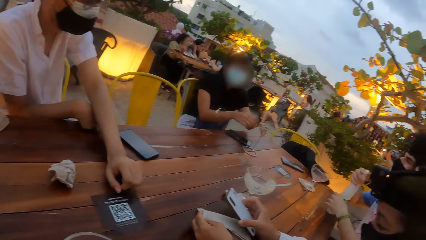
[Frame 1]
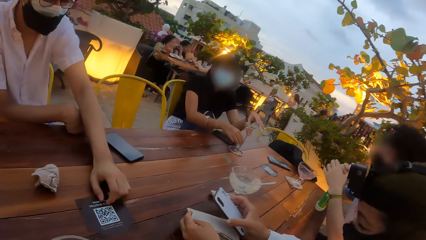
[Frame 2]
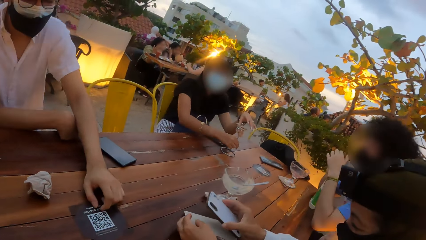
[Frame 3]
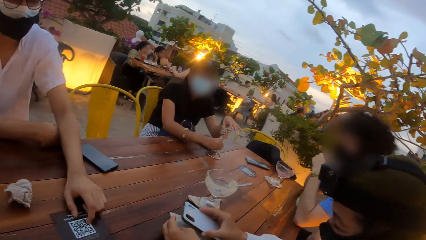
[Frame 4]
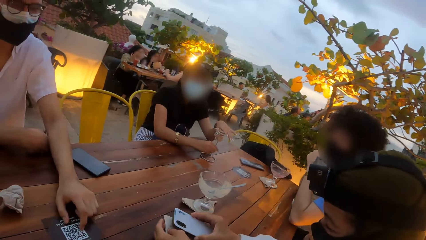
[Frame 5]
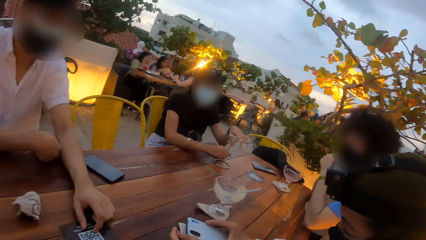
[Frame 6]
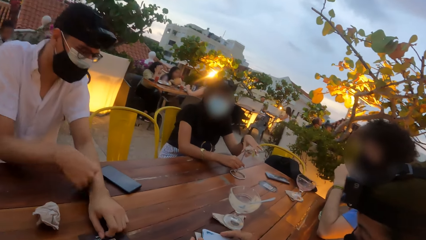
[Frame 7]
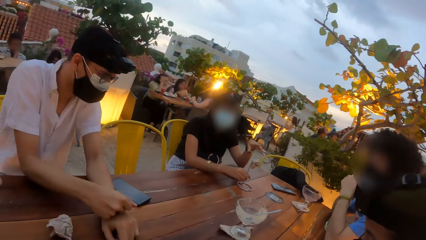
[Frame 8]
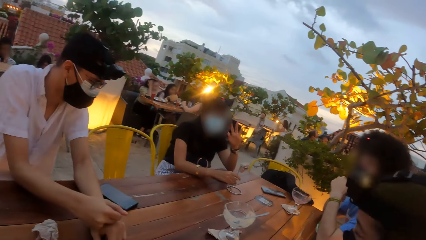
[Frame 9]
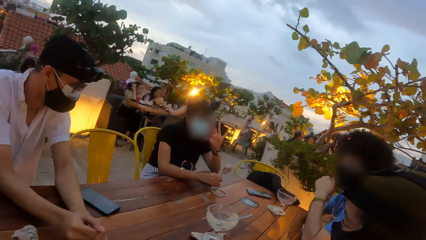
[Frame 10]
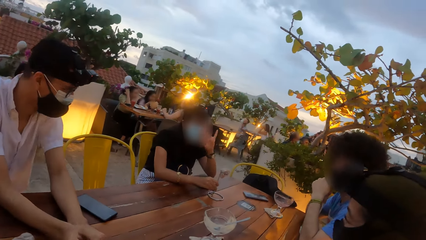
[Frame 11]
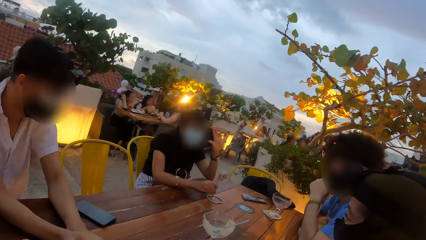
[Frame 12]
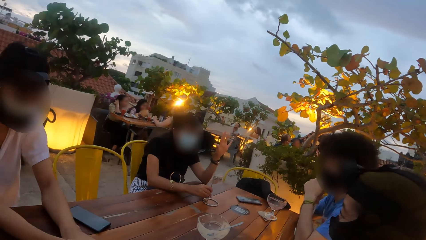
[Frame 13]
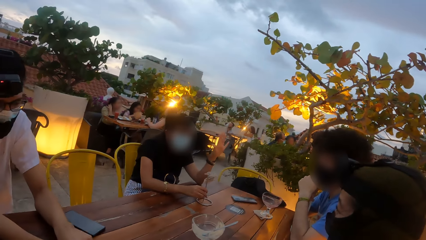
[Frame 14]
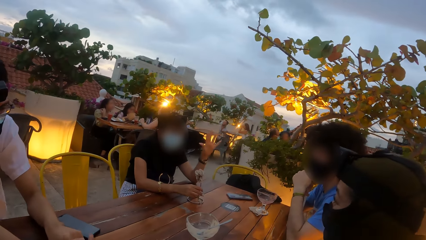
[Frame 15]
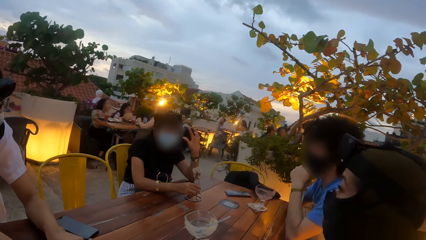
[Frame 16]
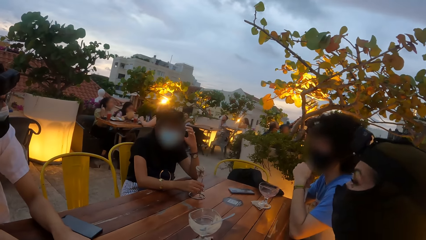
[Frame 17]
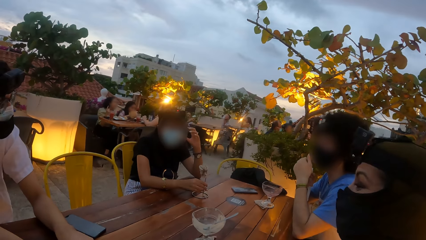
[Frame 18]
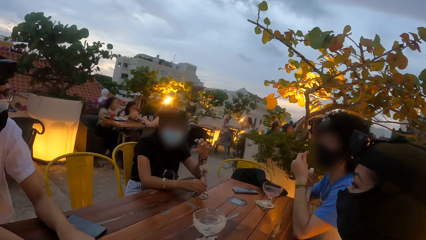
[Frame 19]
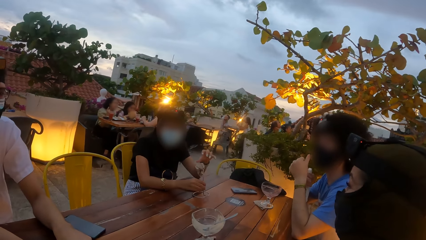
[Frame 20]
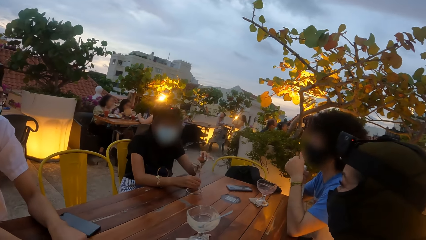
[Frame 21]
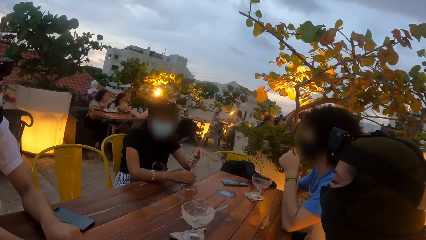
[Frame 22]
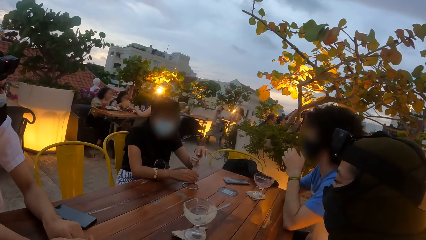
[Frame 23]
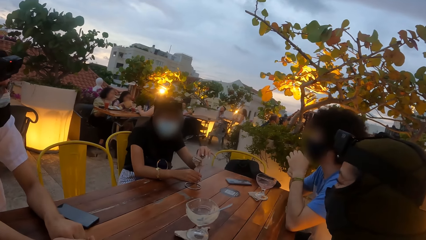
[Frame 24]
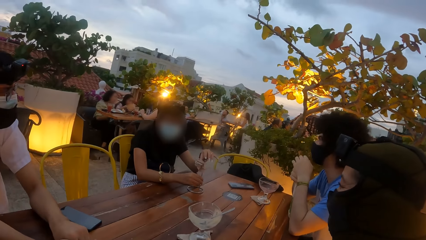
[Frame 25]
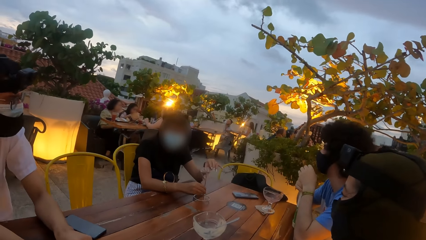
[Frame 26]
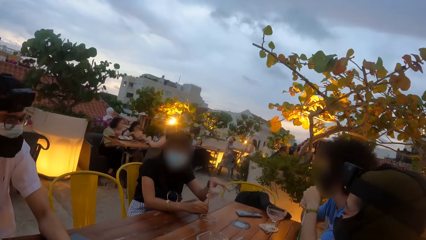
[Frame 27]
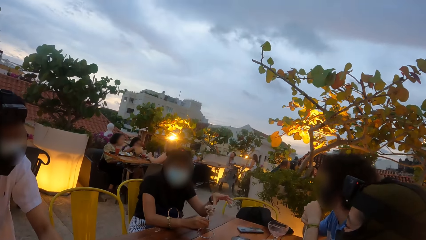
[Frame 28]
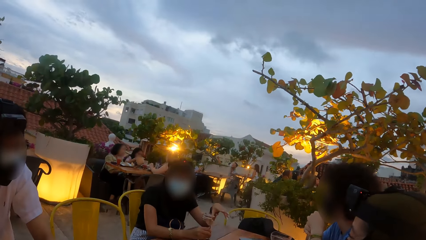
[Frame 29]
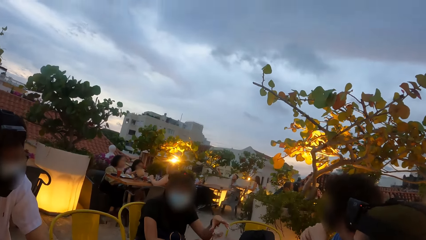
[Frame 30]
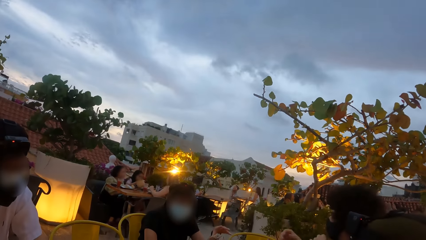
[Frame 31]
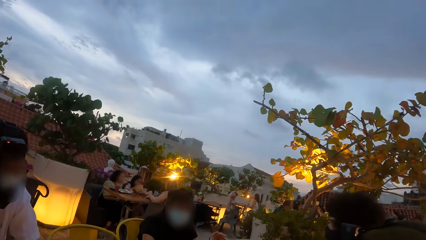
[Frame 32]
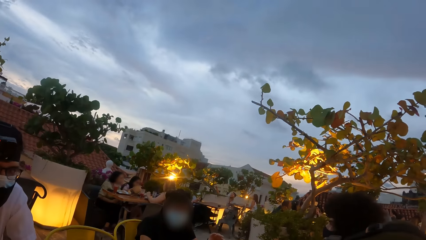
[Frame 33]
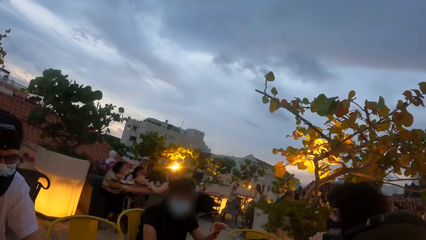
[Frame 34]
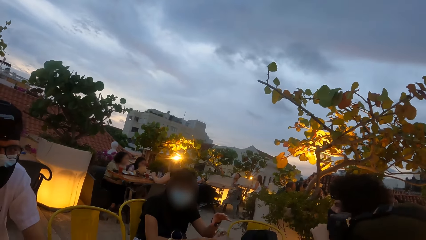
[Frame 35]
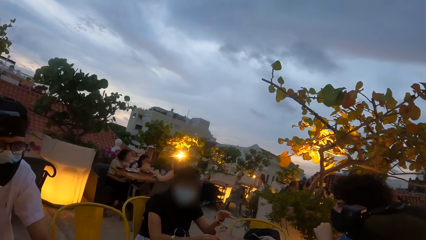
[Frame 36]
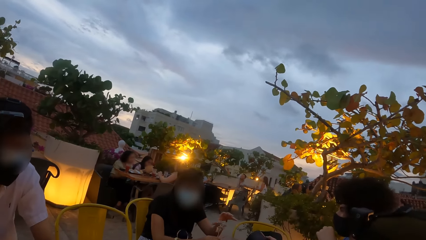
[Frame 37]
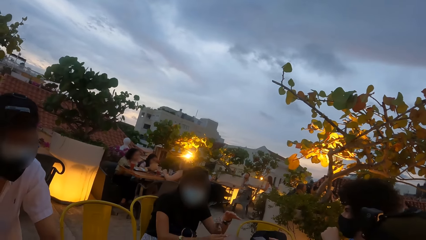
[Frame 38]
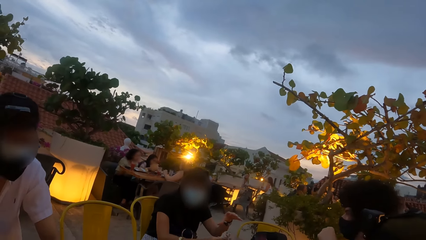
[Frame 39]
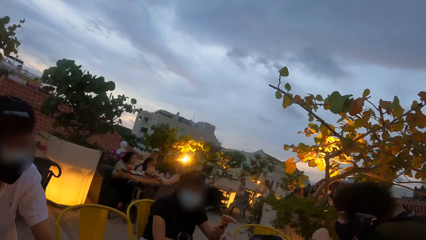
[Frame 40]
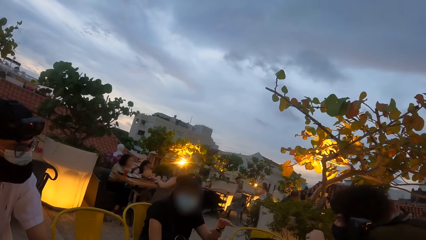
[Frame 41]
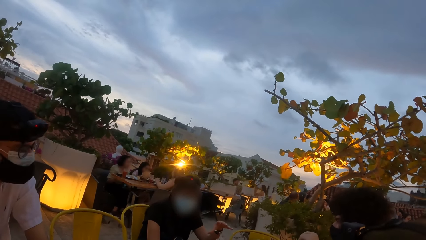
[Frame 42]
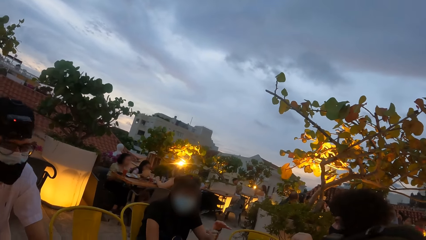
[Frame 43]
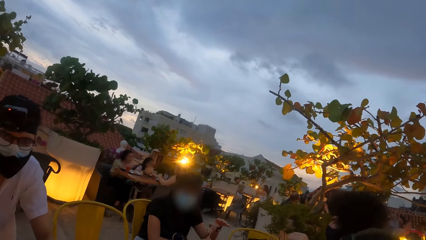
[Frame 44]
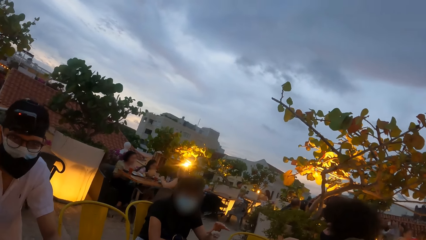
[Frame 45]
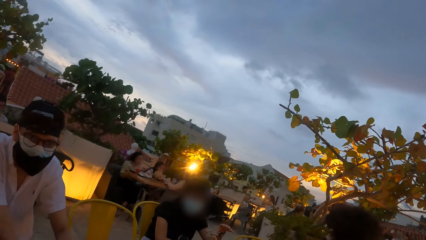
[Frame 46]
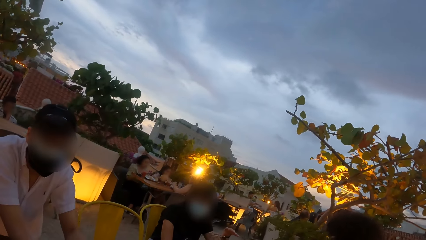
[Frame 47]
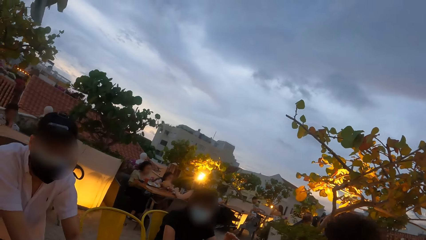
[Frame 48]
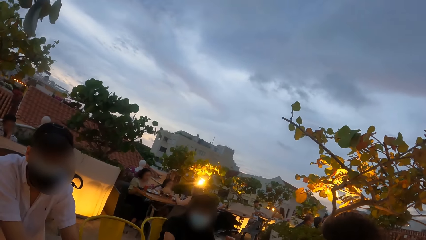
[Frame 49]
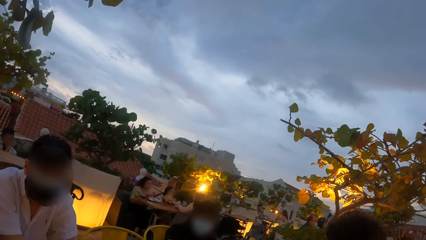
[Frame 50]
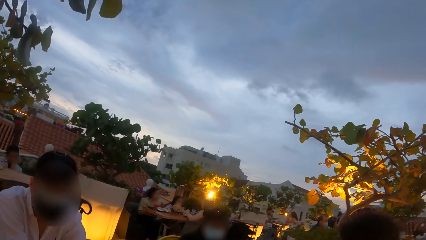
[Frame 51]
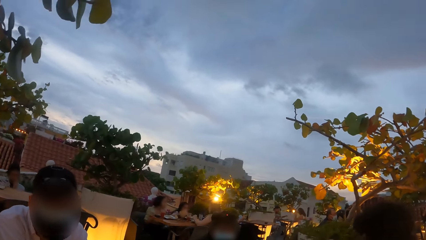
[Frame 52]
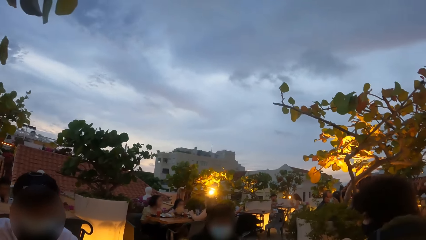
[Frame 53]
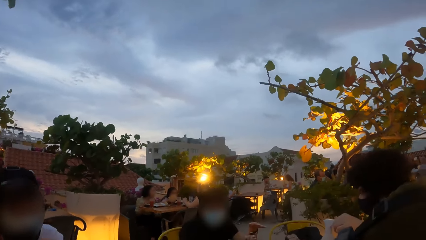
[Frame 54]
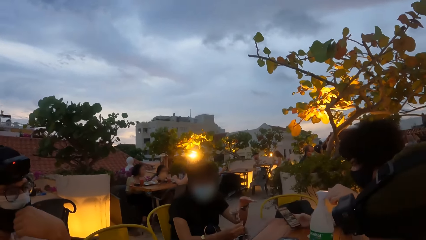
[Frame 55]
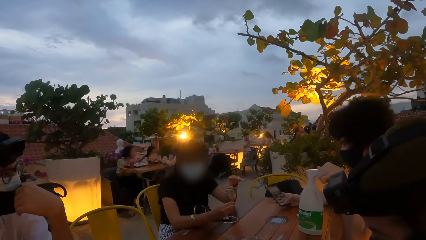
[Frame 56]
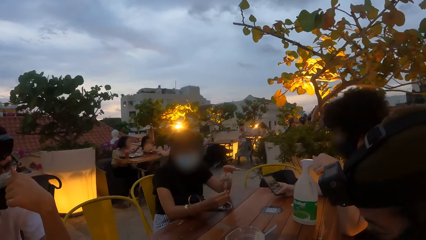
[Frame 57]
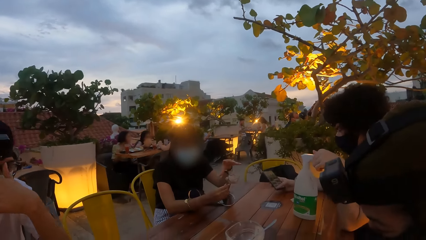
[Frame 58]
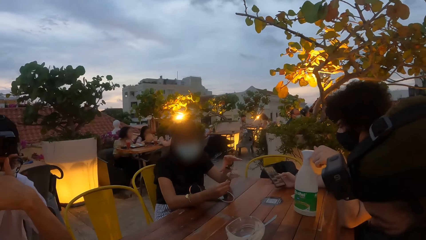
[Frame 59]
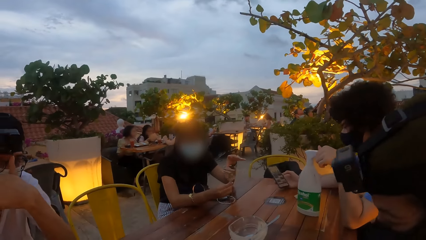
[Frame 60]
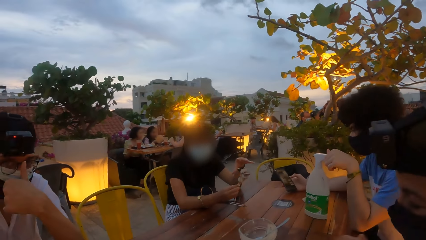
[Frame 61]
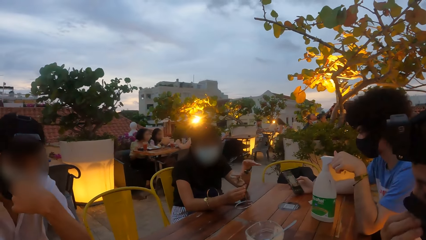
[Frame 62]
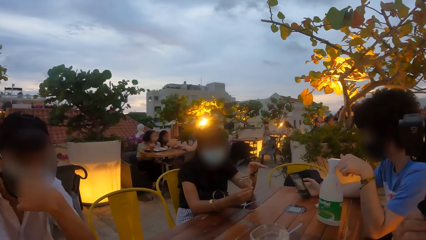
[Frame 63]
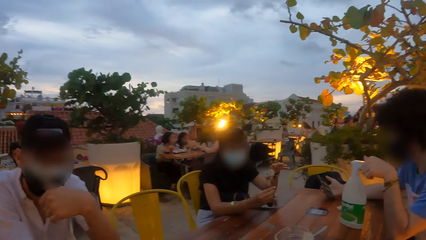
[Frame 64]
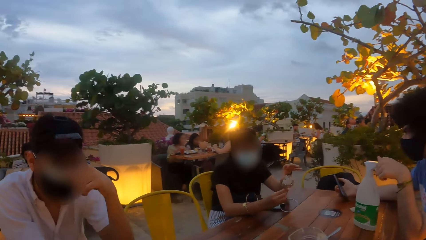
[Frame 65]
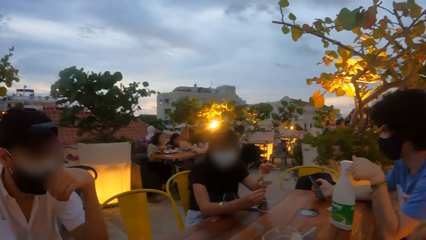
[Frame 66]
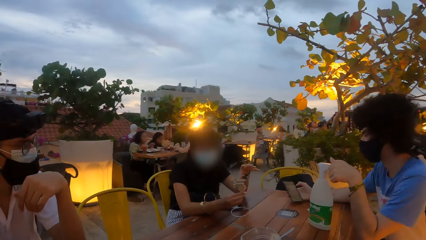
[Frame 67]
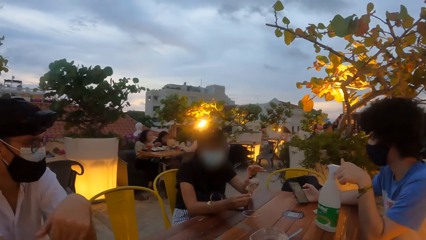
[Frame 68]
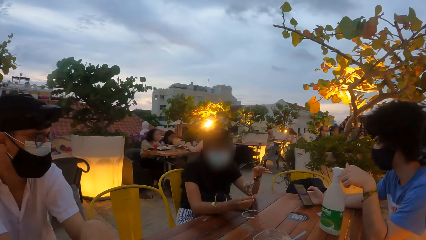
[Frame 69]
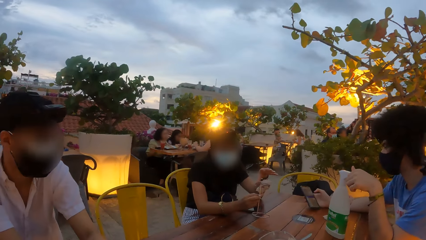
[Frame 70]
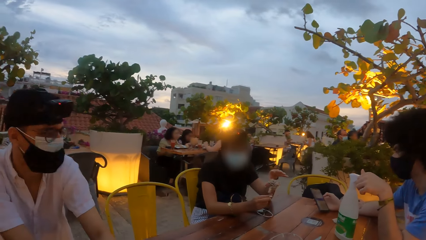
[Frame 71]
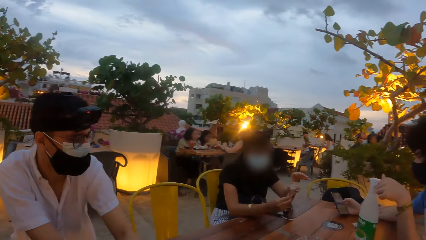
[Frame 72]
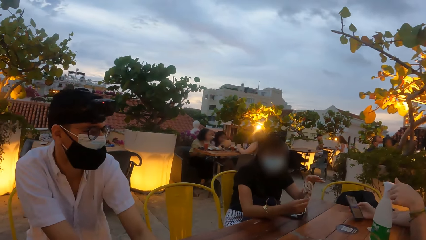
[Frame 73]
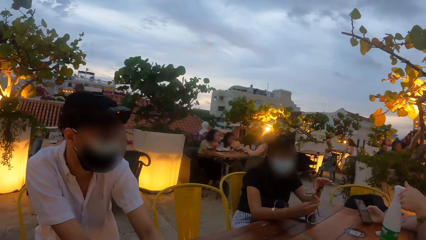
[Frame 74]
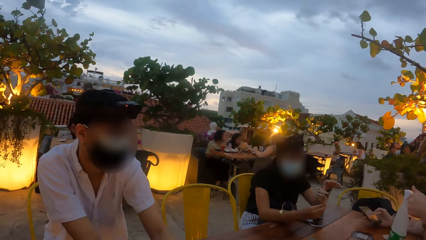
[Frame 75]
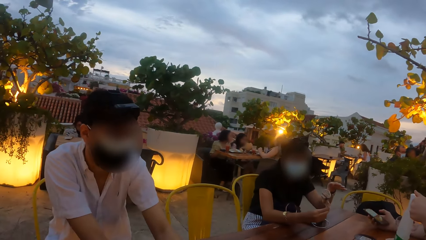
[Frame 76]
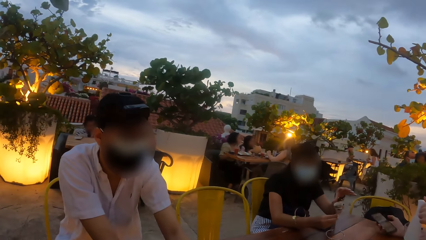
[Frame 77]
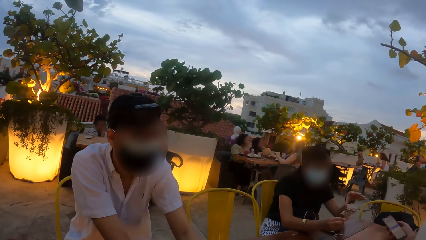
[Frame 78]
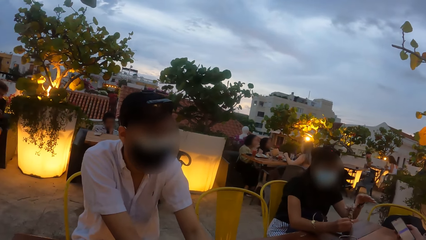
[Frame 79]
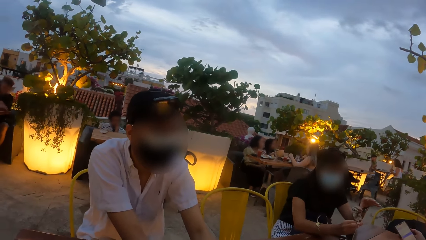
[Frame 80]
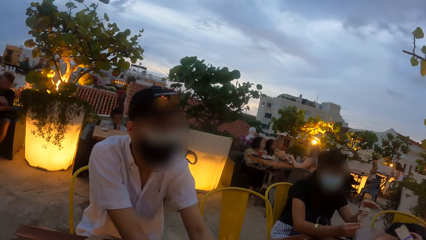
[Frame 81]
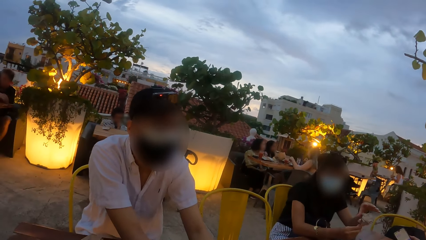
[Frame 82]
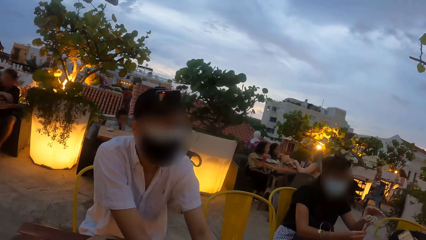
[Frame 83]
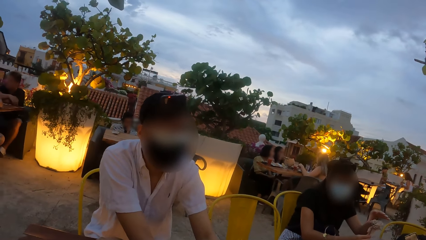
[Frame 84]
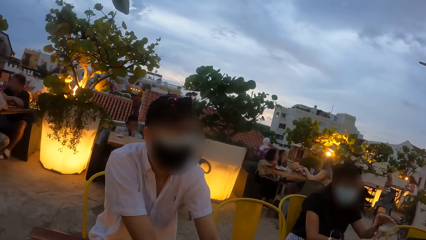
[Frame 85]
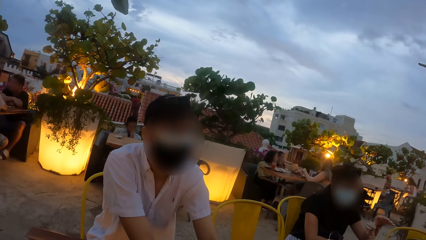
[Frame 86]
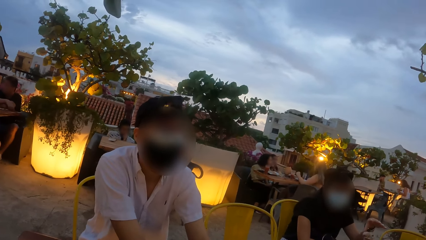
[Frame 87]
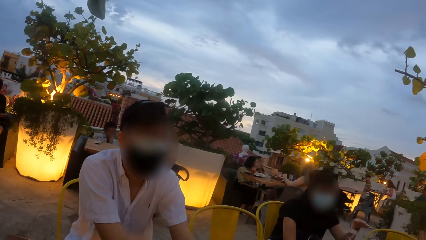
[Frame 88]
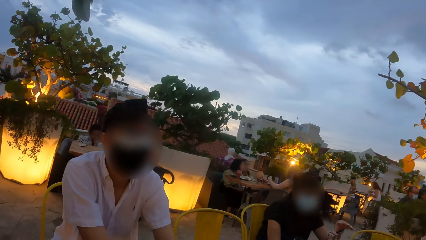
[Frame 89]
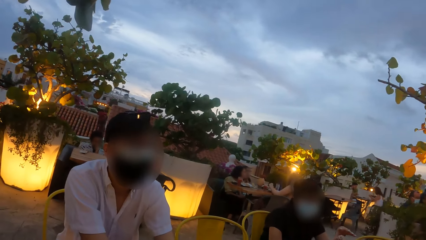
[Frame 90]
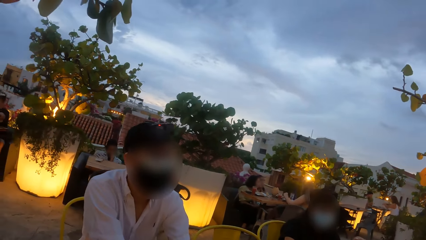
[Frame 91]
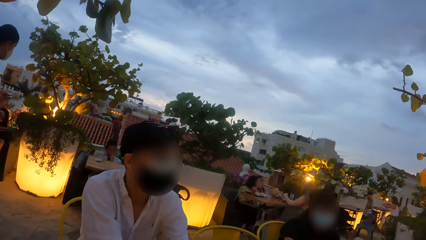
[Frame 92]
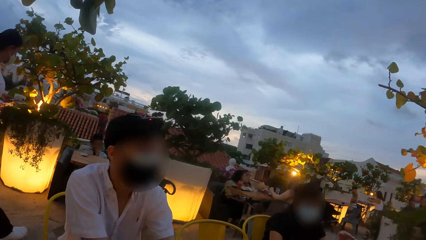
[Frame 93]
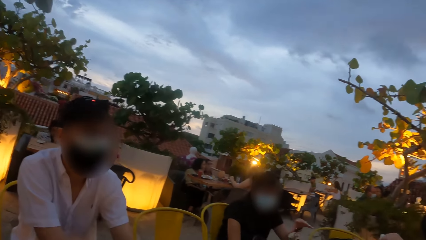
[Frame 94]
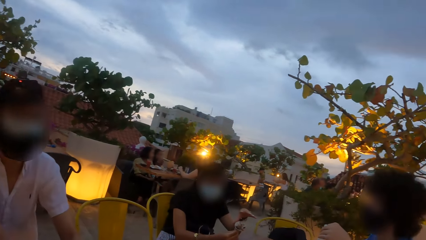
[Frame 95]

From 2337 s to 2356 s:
The woman plays with the metallic craft on the table with both hands. The woman gesticulates with her left hand. The woman plays with the metallic craft on the table with both hands. The man operates a phone with his right hand and holds the sanitizer with his left hand.
